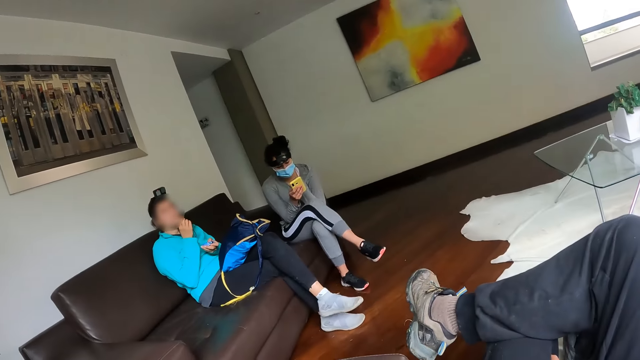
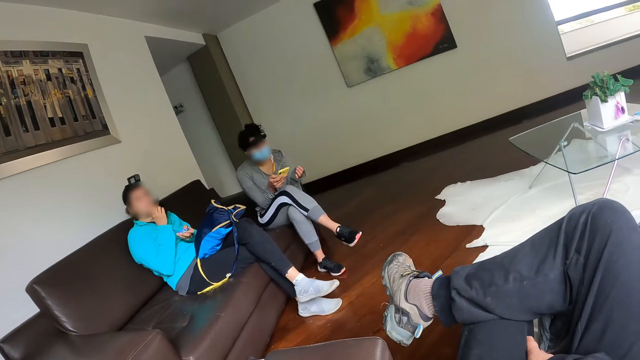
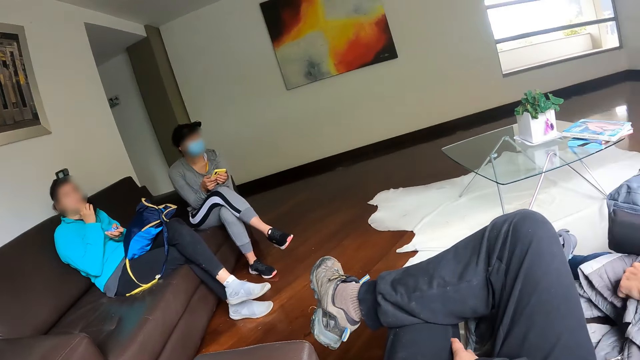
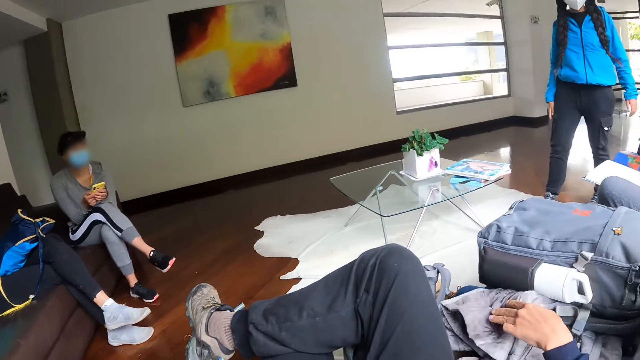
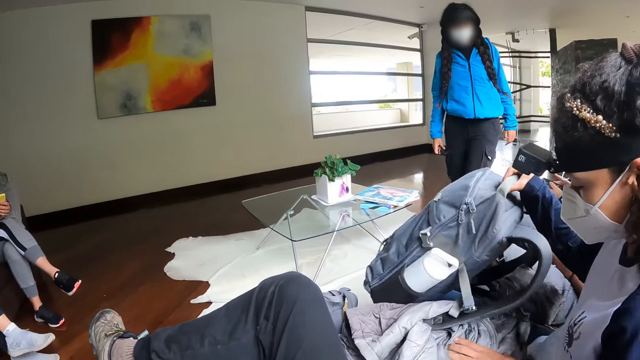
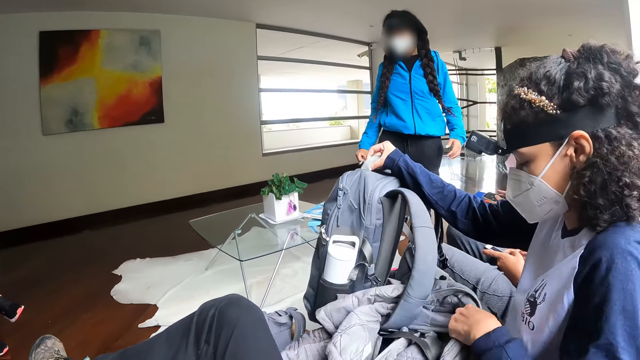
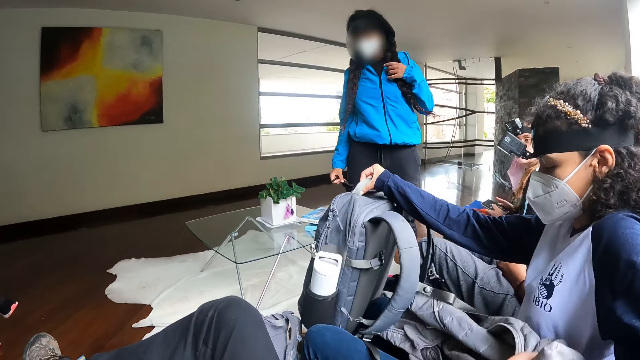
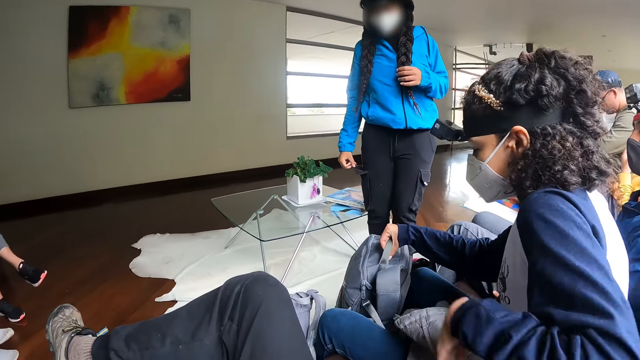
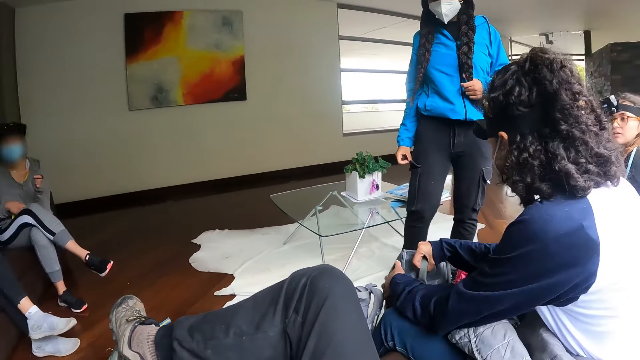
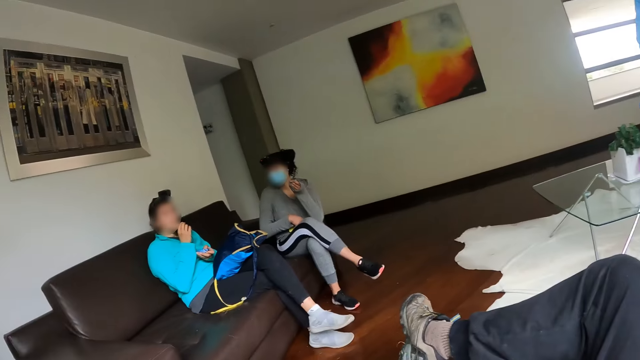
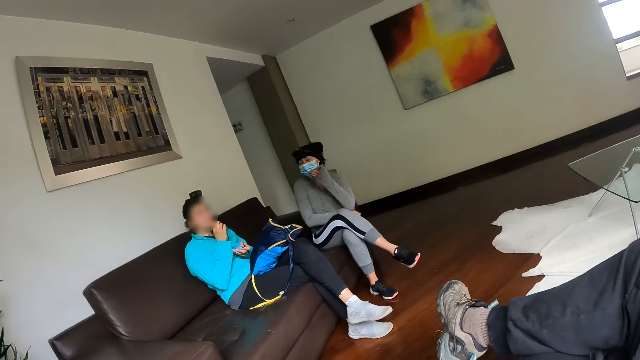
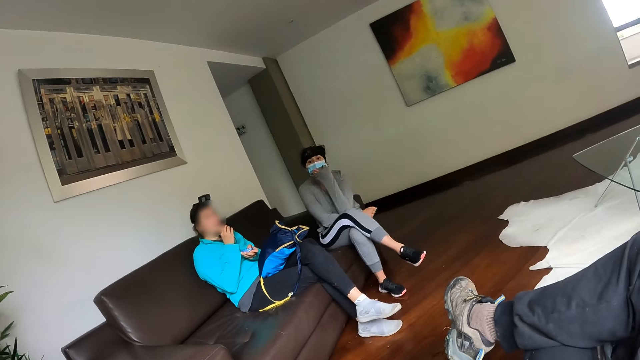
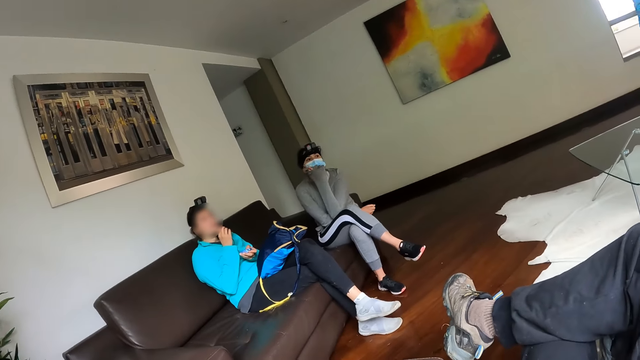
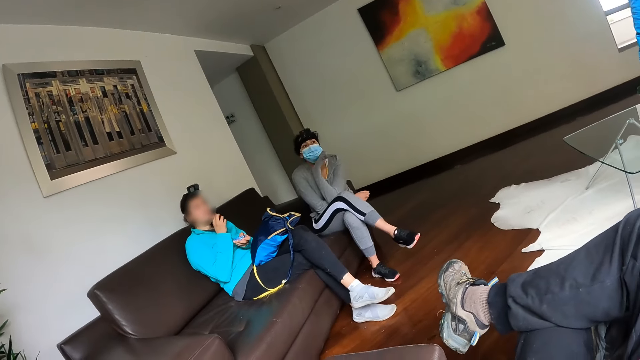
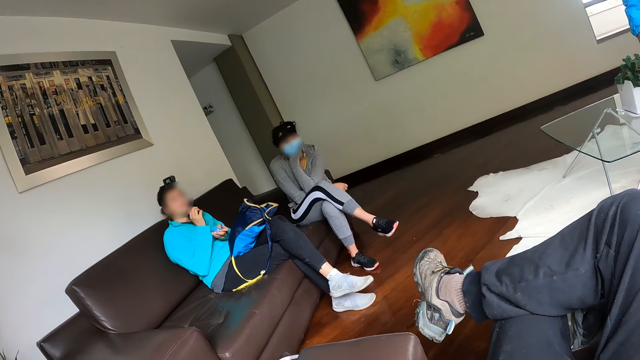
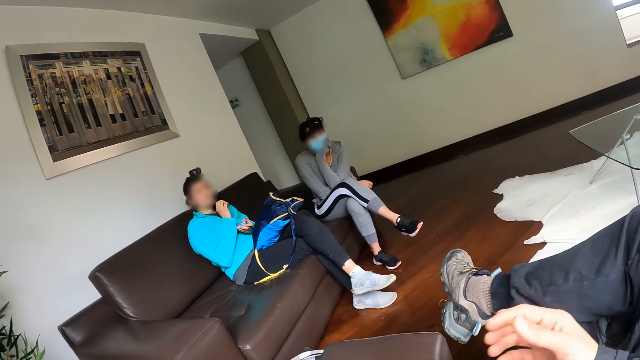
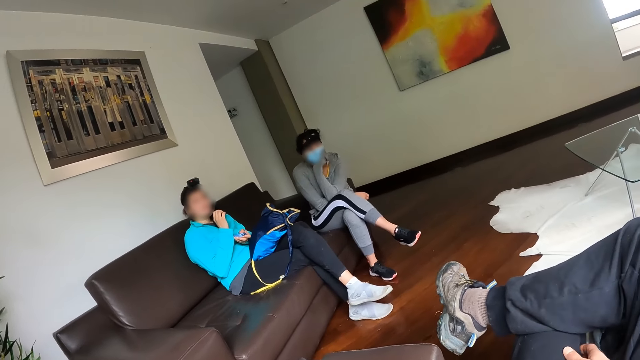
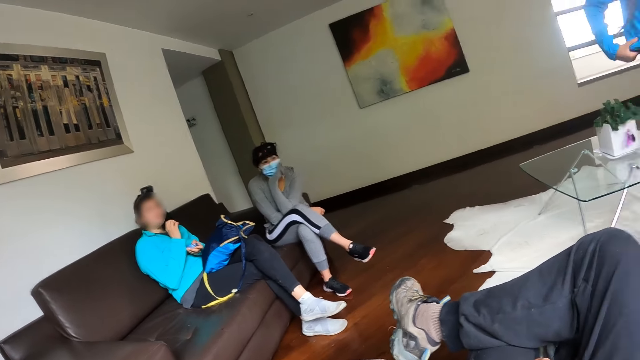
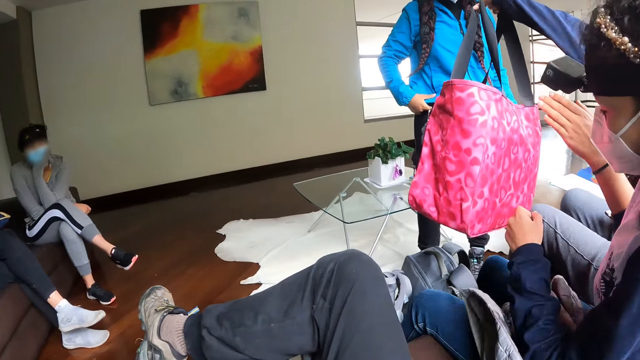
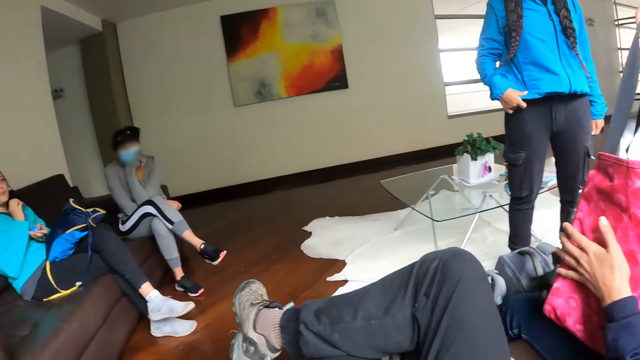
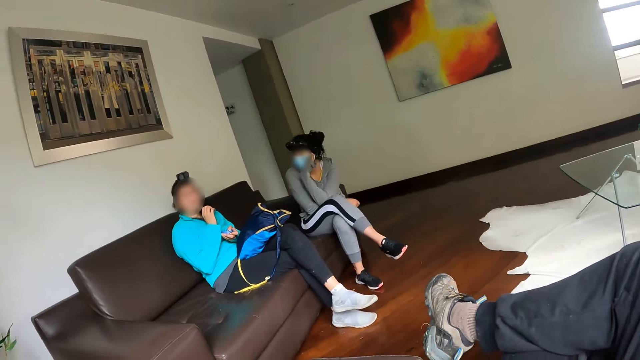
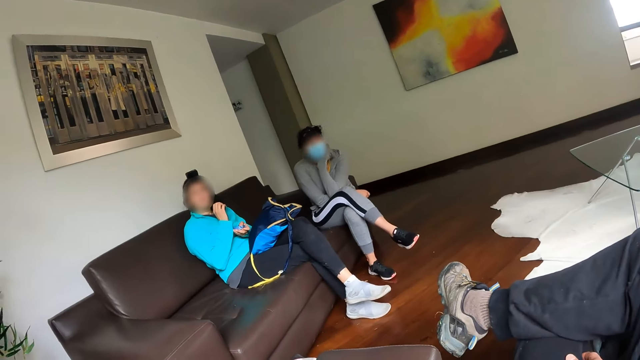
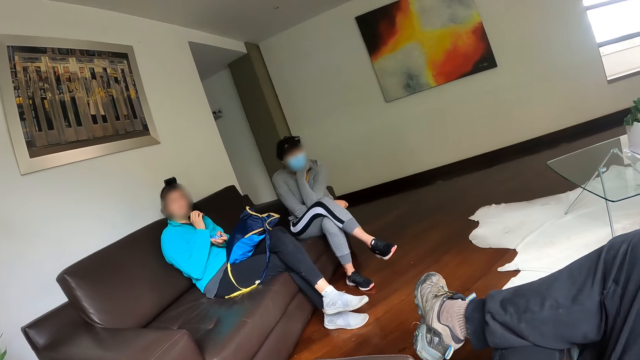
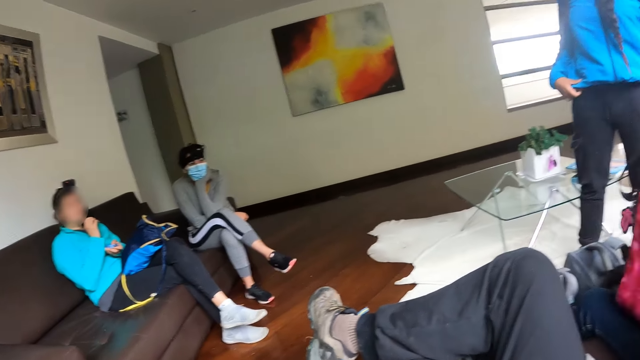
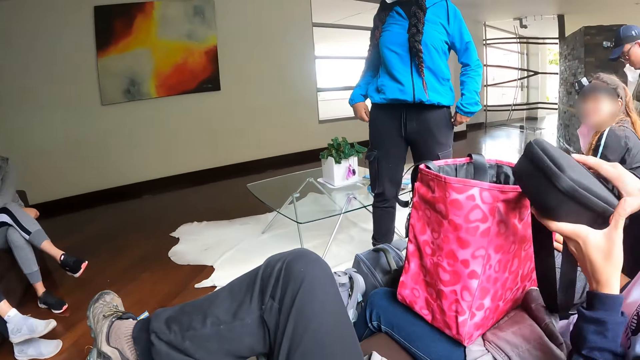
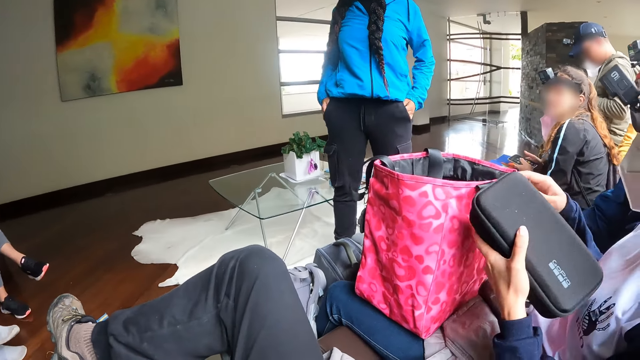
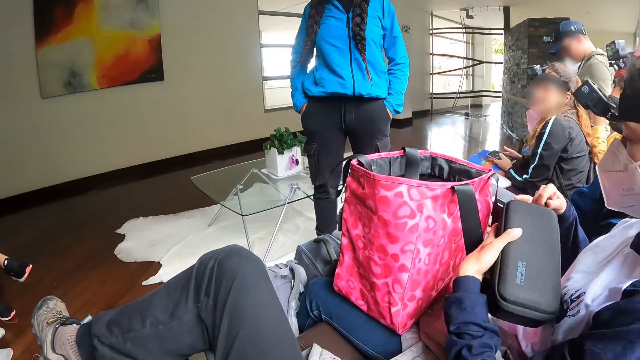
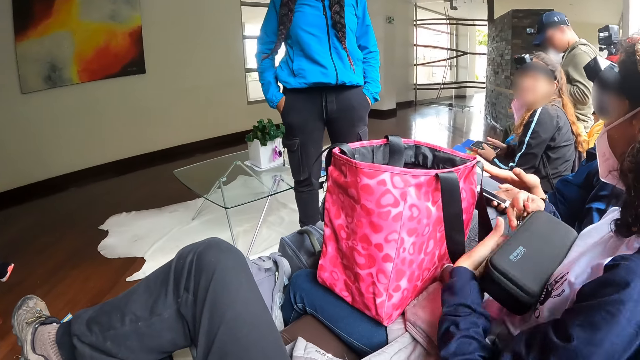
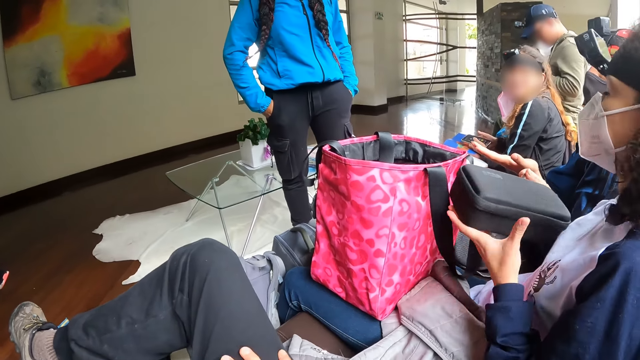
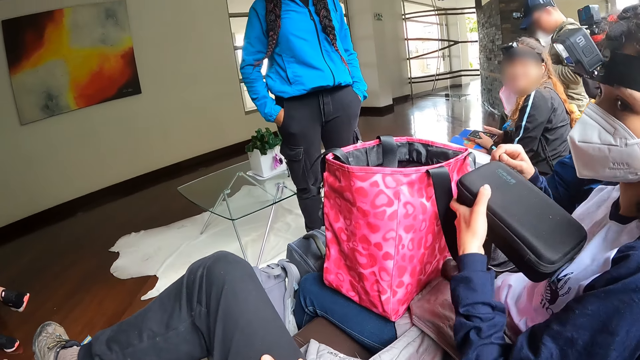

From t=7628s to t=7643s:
The woman moves forward in the room. Another woman raises up a bag from her legs with her right hand. She removes a cloth from the bag with her left hand. She drops the bag on the floor with her right hand. The camera wearer stares around. A third woman speaks to the camera wearer. The camera wearer looks around. The second woman puts the bag on her legs with her right hand. The man touches the bag with his left hand. The second woman picks up the bag. The camera wearer stares around. The second woman unzips a black box with her right hand.

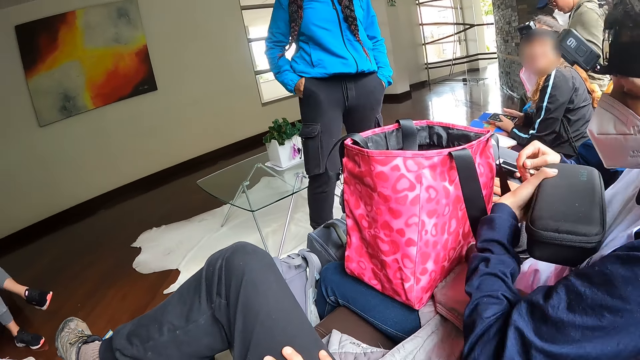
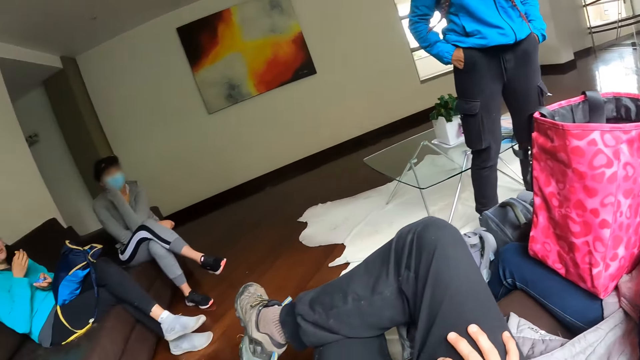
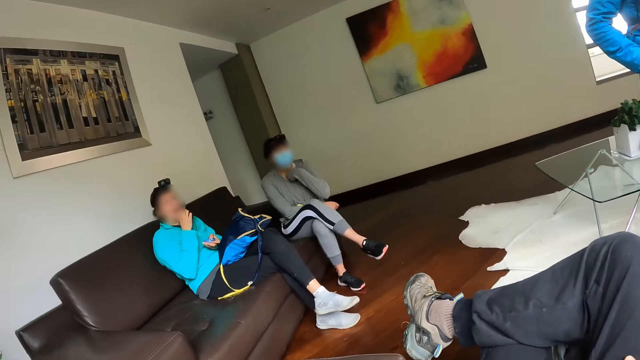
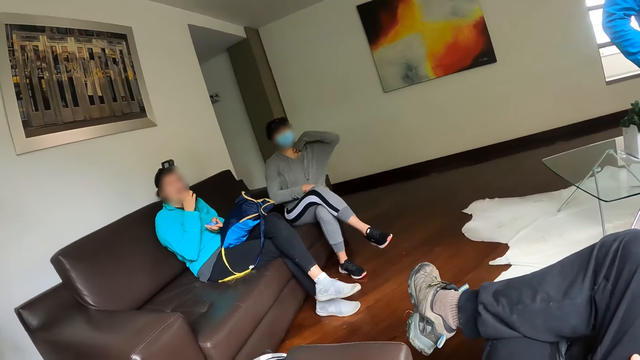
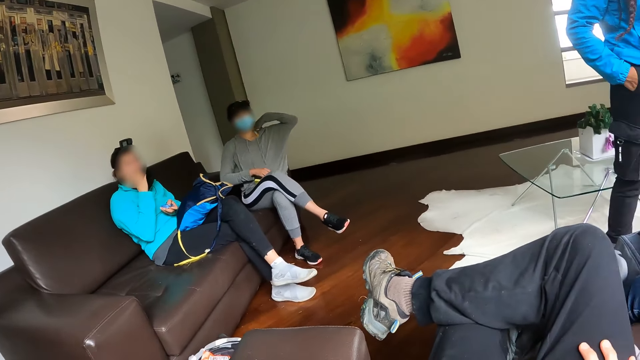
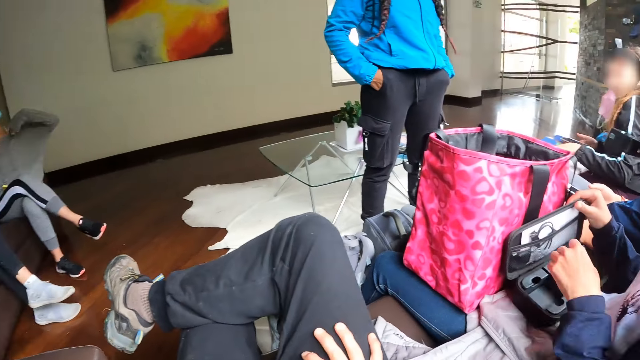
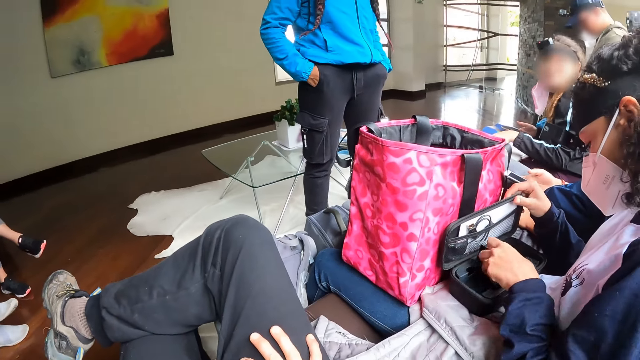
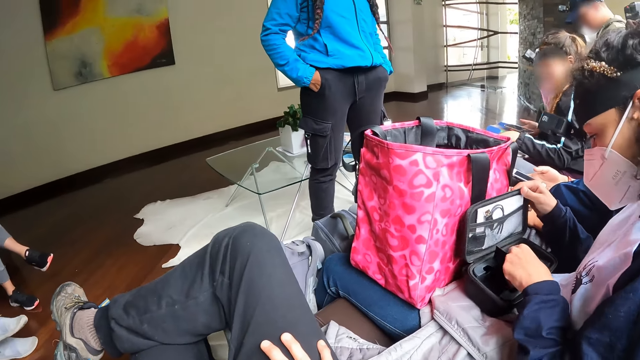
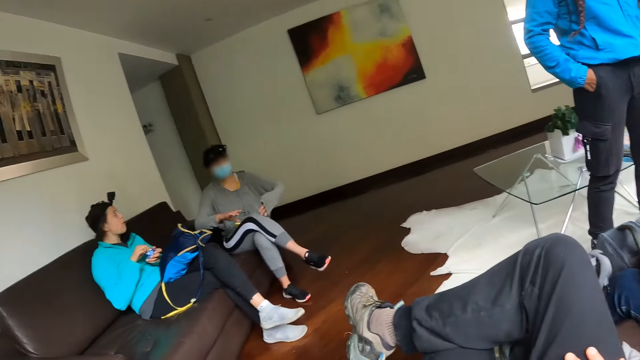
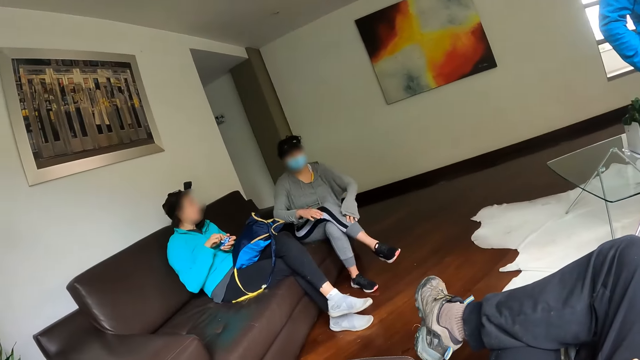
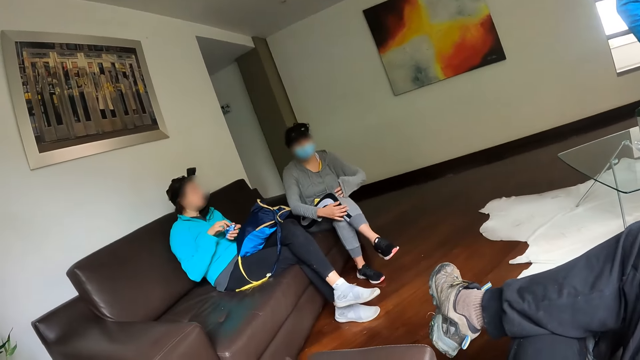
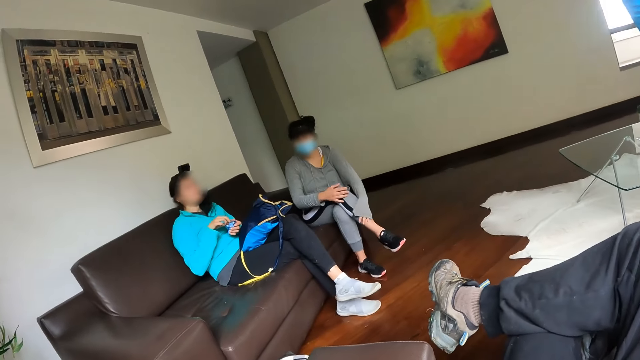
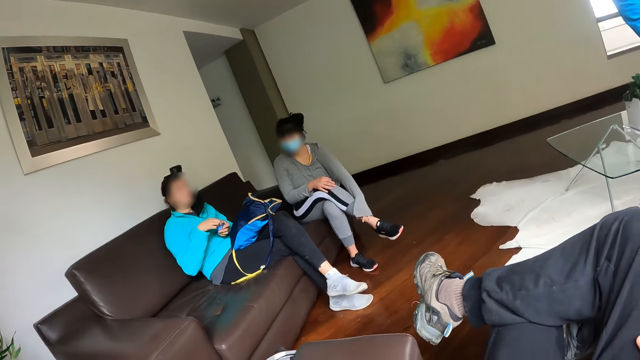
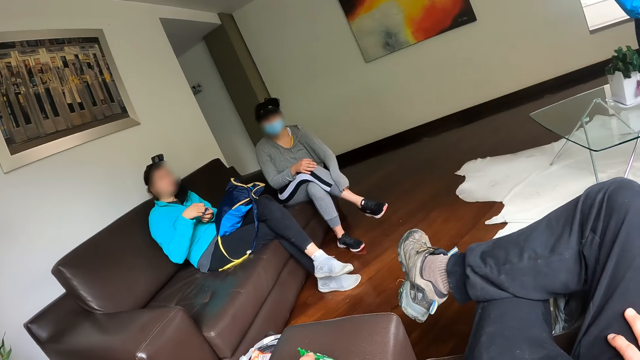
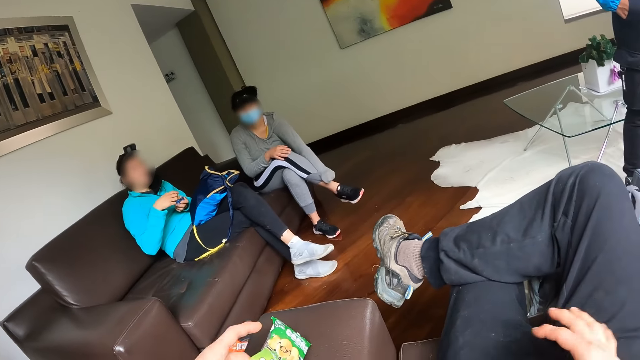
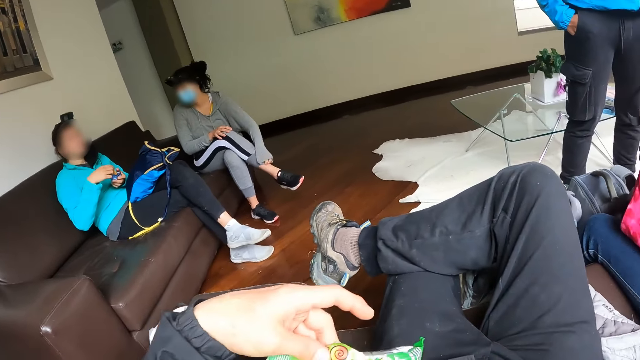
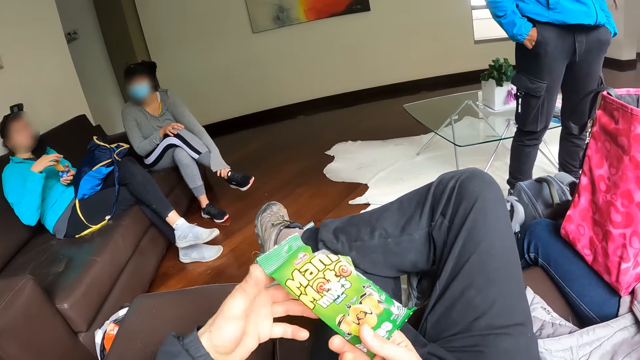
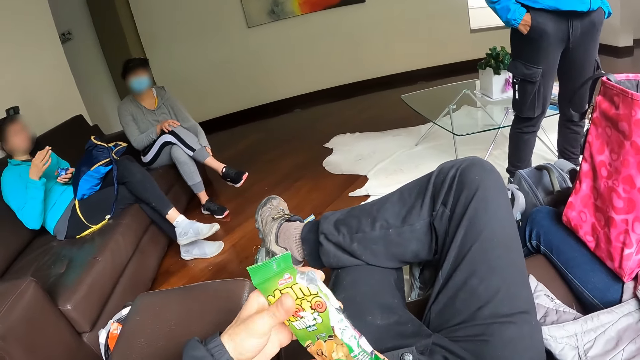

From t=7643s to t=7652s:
The camera wearer stares around. A woman looks through the bag. The woman checks a strap in the black box with her left hand. The camera wearer looks around. He picks up the peanut pack from the sofa with his left hand. He holds the packet.
